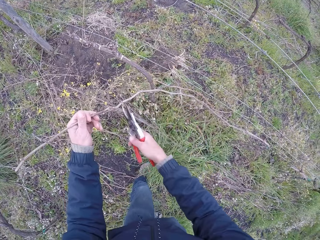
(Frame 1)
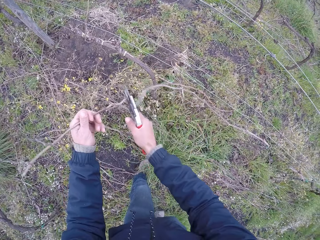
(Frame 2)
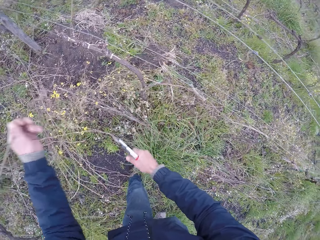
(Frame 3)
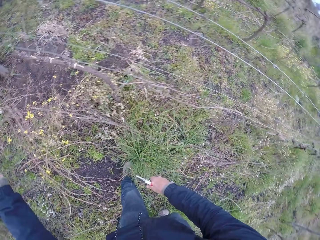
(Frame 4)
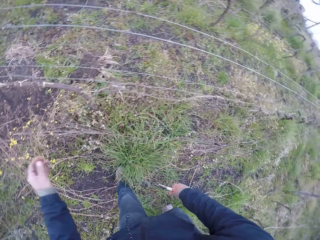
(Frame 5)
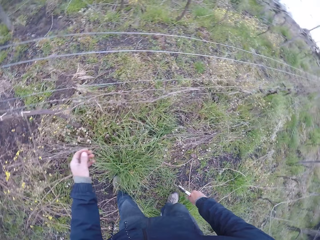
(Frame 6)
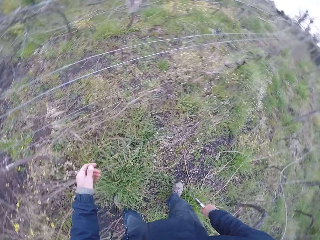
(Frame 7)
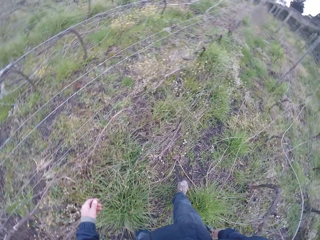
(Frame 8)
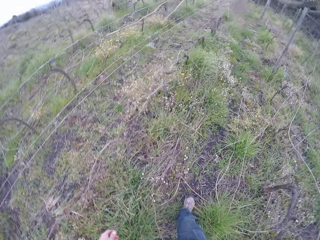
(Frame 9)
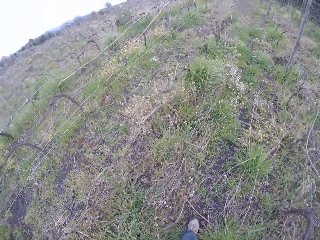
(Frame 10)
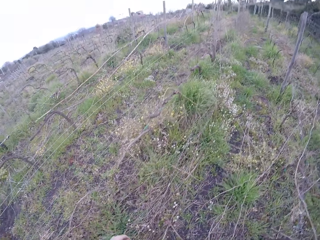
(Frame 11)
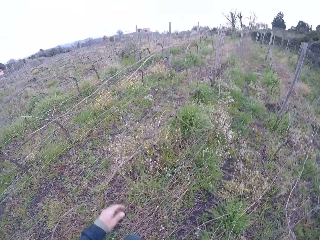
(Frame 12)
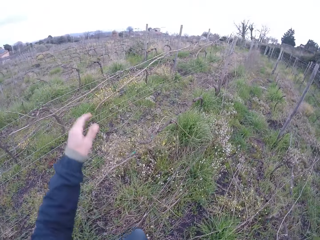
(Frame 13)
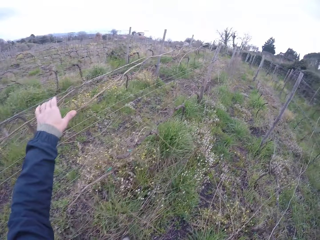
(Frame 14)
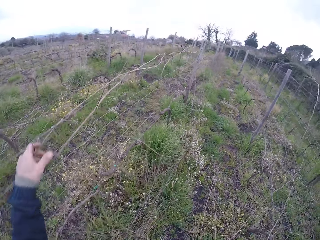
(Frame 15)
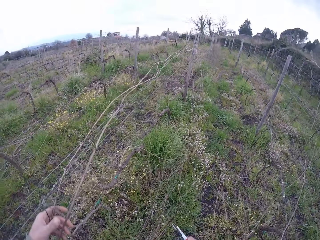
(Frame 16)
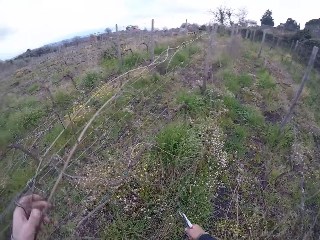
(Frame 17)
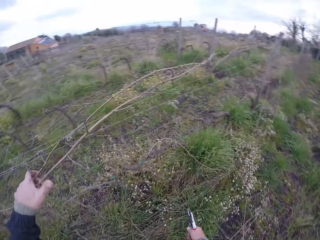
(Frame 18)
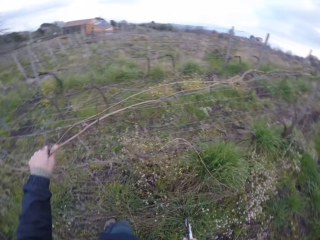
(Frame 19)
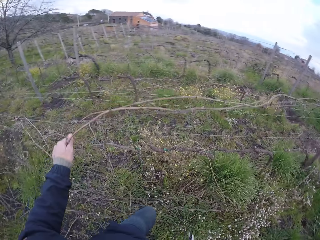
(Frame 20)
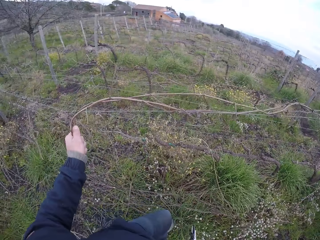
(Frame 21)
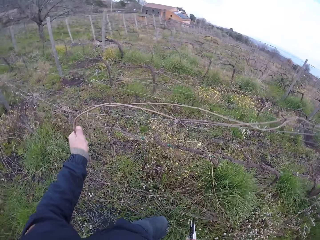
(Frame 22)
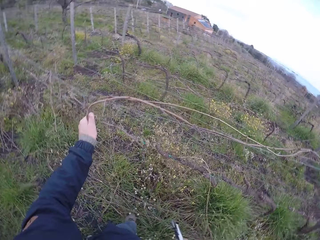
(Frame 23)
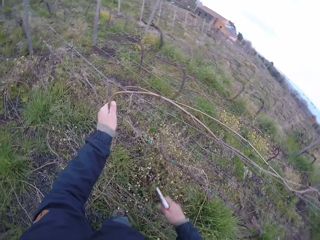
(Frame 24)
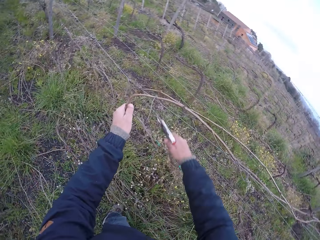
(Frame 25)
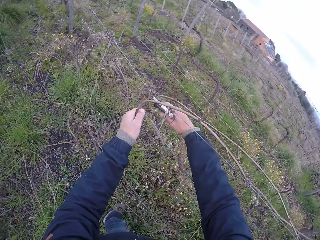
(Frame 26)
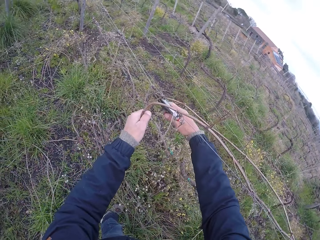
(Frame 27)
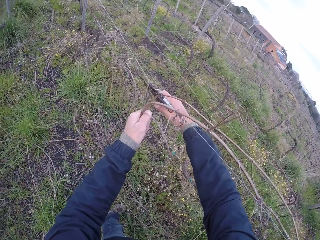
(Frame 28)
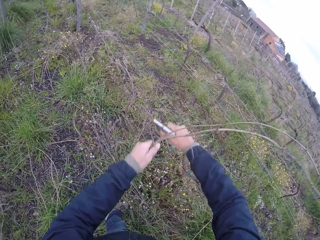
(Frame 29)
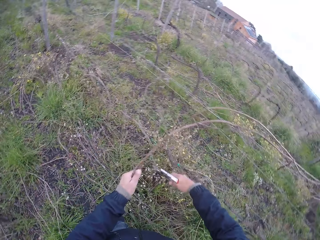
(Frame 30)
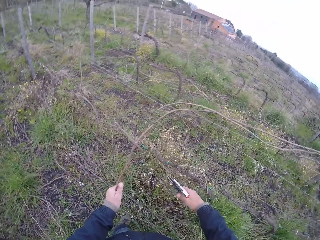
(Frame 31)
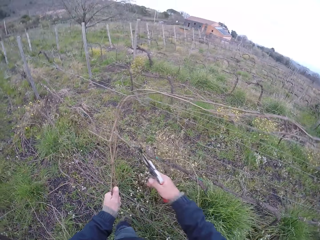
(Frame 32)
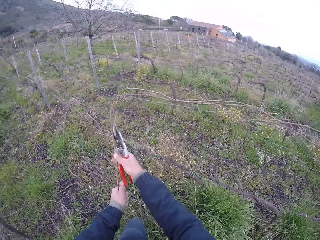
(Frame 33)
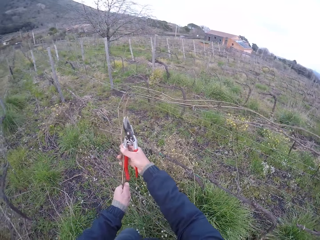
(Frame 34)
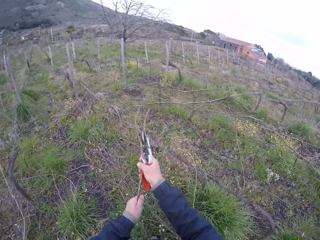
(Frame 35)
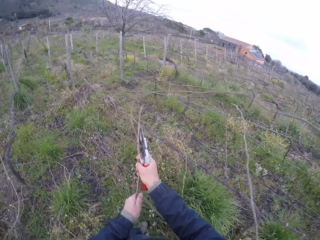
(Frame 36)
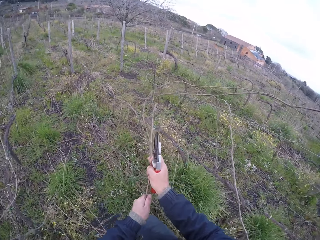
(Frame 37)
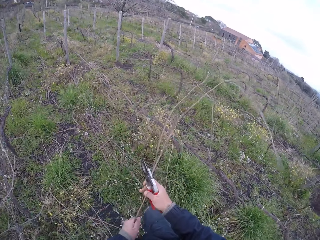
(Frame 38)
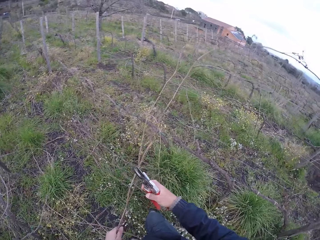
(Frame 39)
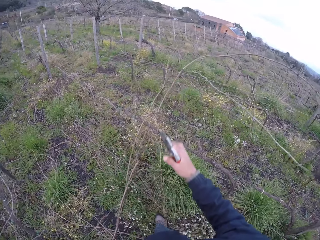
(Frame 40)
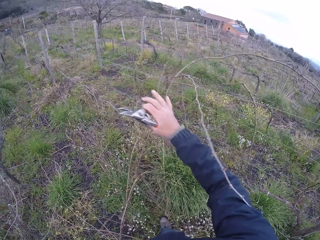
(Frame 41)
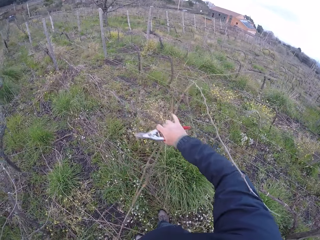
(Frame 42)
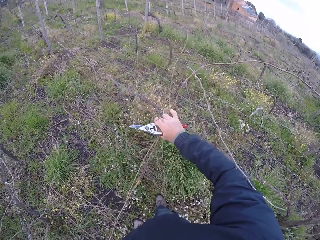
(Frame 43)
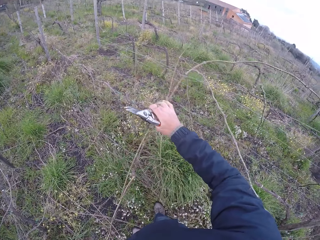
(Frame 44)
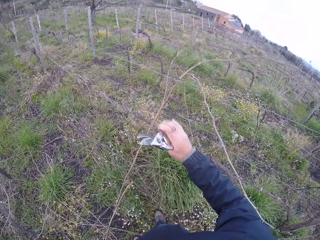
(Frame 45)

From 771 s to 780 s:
The camera wearer prunes the branch in his left hand with the pruner in his right hand. He pulls some branches from the wired fence with his left hand. He prunes the branches in his left hand with the pruner in his right hand. He pulls the branches from the wired fence with both hands.

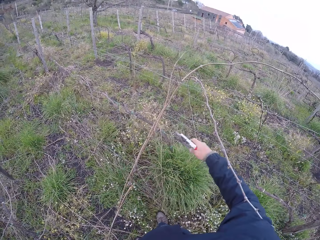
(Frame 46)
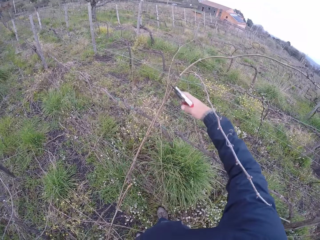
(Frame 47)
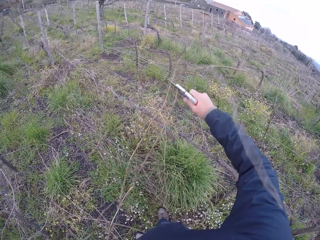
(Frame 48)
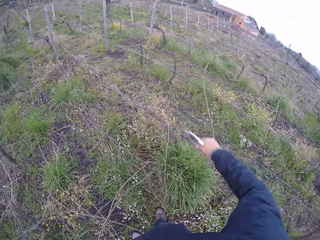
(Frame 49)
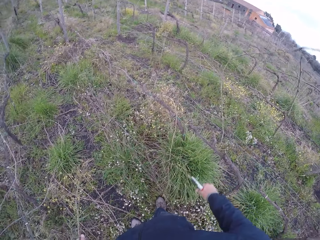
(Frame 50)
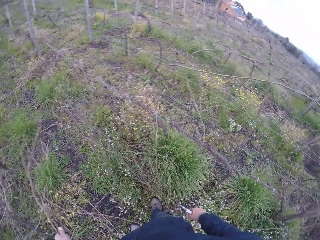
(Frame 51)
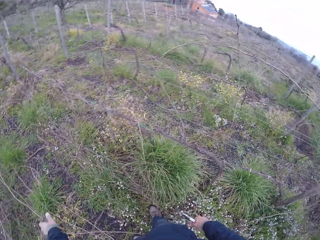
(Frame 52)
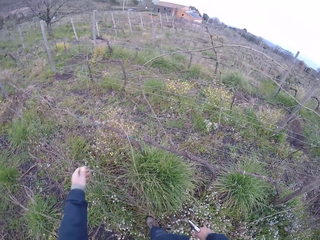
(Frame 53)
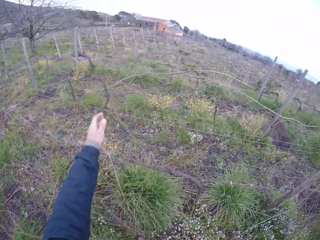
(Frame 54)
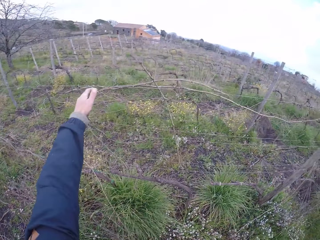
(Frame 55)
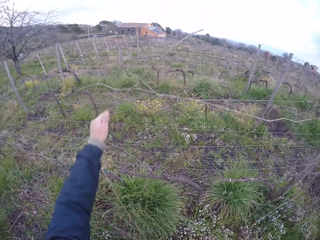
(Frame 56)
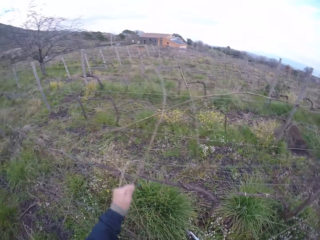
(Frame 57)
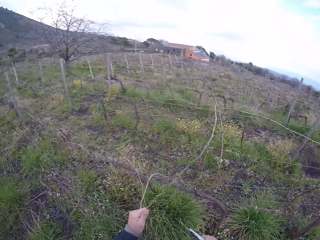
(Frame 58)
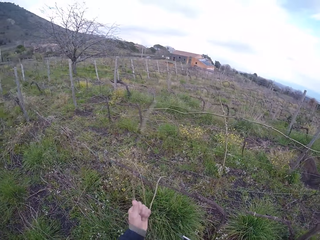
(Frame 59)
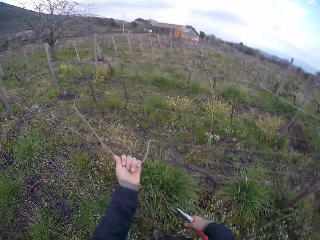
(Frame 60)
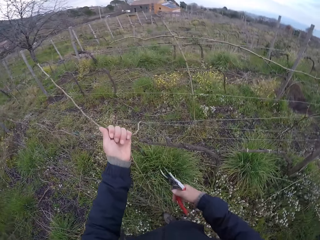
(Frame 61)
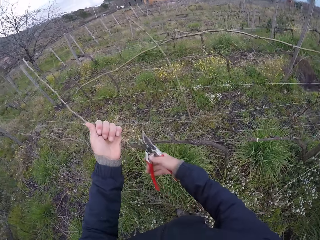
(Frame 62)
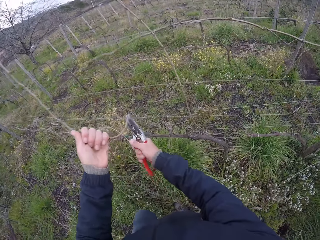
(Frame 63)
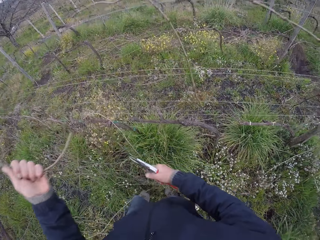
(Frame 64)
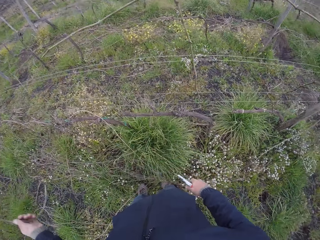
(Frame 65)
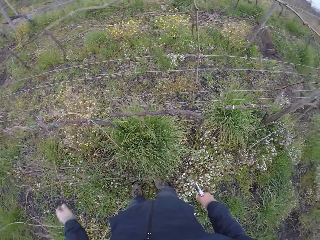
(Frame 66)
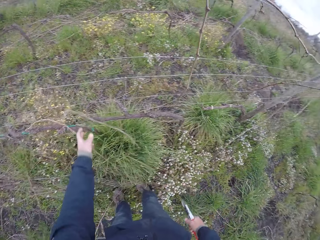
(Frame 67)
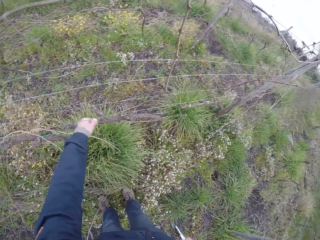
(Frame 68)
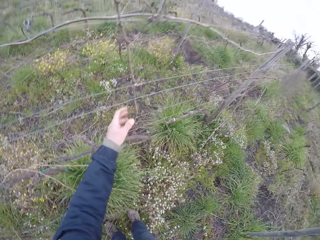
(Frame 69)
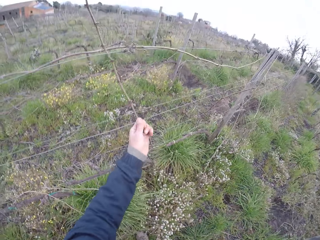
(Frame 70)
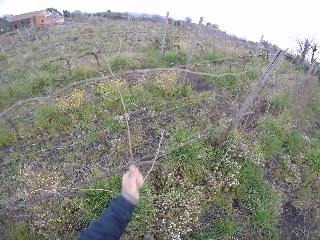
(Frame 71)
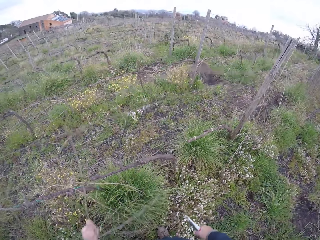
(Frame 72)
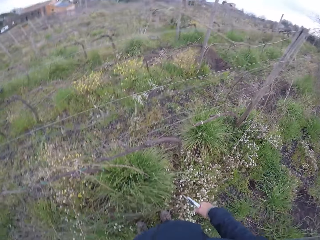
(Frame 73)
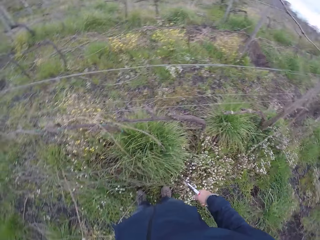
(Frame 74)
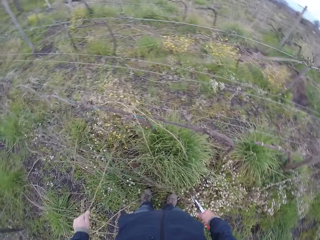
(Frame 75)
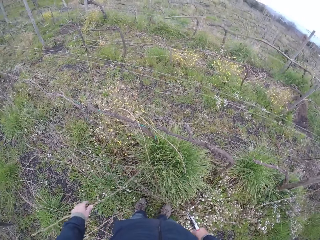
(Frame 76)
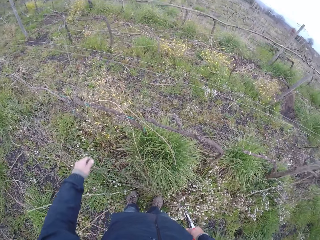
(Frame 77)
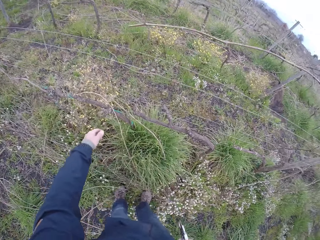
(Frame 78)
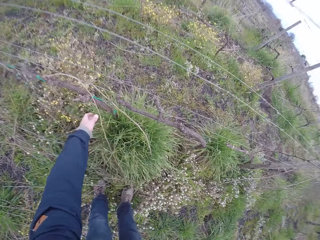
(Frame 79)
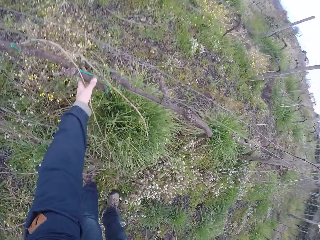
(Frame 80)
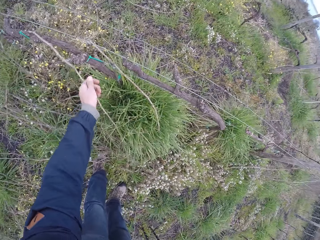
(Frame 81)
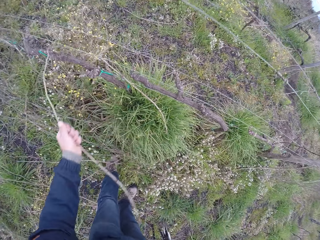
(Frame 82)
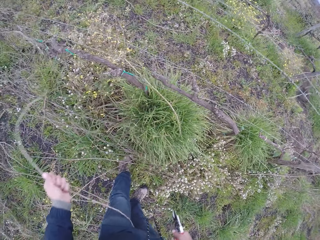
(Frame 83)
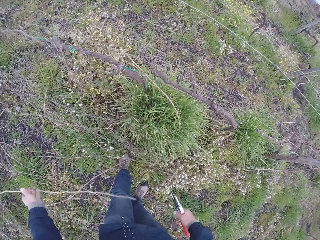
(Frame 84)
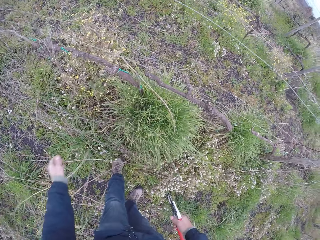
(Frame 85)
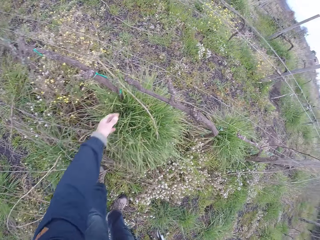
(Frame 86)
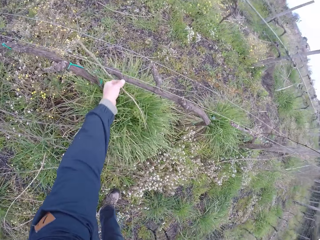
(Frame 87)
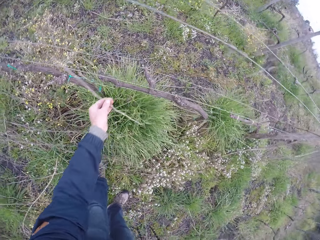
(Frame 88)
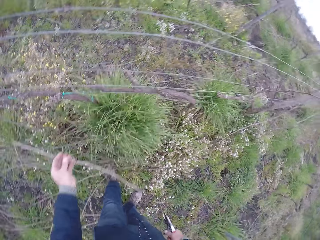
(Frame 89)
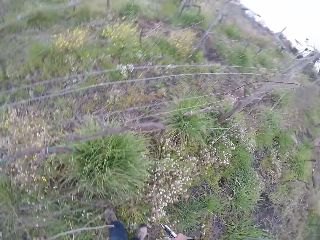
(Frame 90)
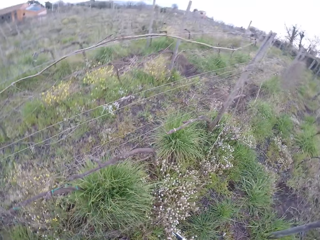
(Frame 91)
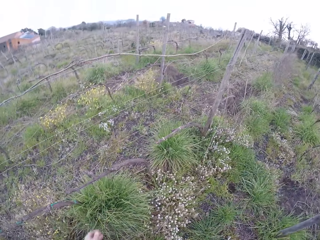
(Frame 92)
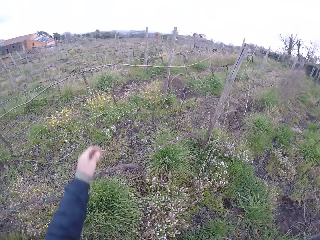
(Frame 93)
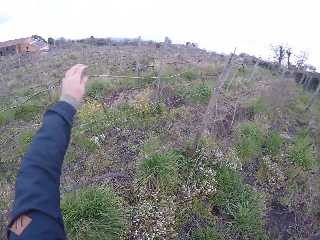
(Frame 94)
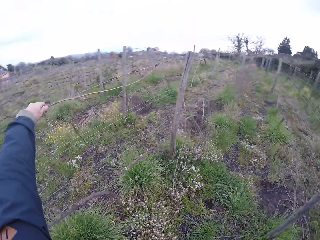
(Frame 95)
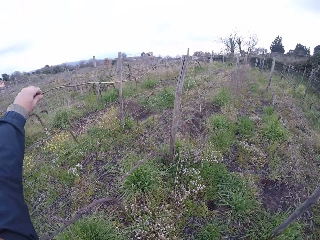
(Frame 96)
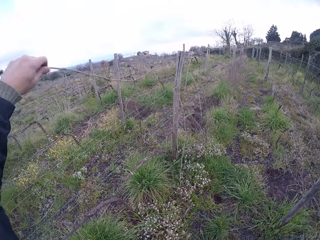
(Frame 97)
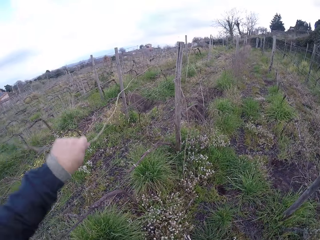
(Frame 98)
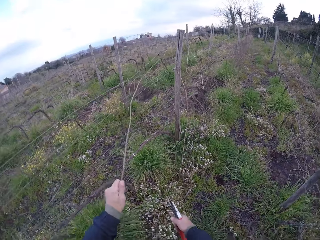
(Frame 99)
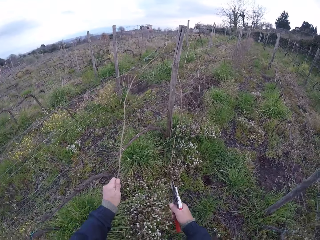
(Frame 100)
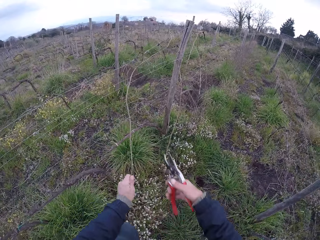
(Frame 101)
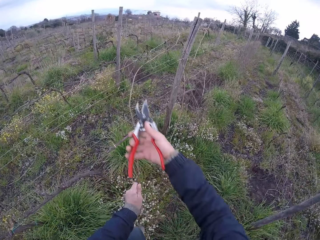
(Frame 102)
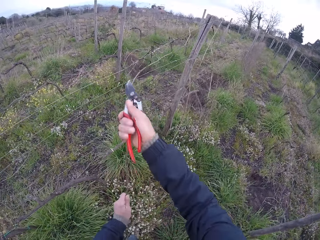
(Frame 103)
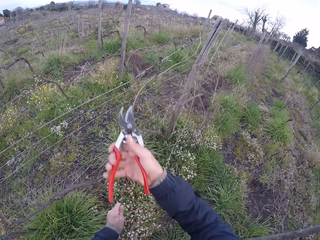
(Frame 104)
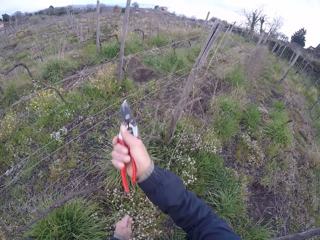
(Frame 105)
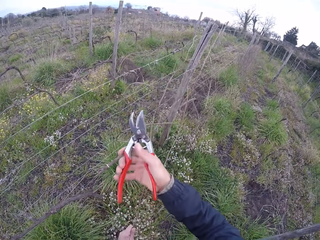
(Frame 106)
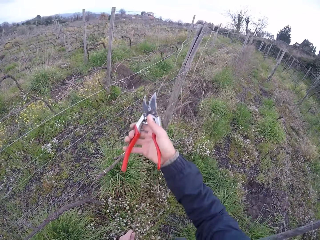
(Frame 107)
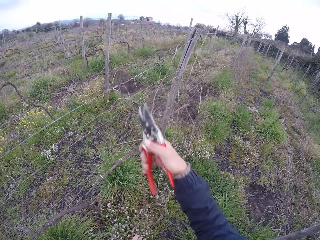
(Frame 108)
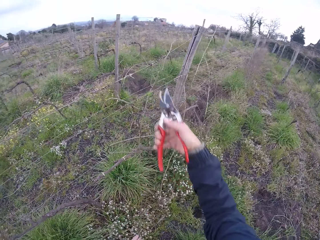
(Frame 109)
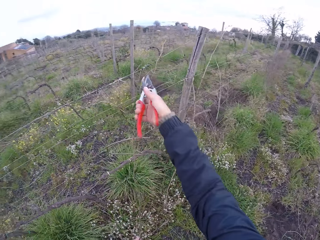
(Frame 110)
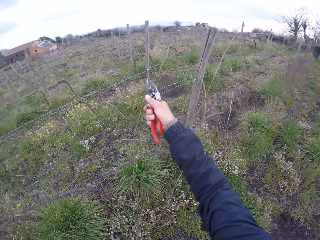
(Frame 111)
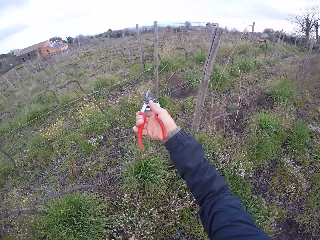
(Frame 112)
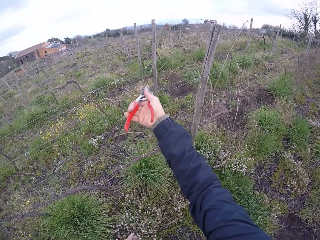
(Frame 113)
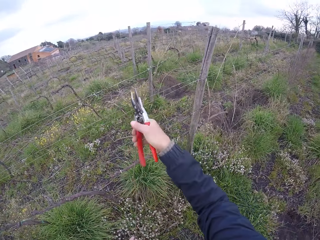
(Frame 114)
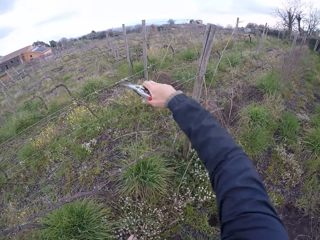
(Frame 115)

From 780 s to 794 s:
The camera wearer prunes the branches in his left hand with the pruner in his right hand. He drops the branches in his left hand on the ground. He pulls a branch from the wired fence with his left hand. He prunes the branch in his left hand with the pruner in his right hand. He drops the branch in his left hand on the ground. He pulls a branch from the wired fence with his left hand. He drops the branch in his left hand on the ground. He sorts some branches on the ground. He pulls a branch with the left hand. He drops the branch on the ground with the left hand. He pulls a branch from the wired fence with his left hand. He prunes the branch in his left hand with the pruner in his right hand.
